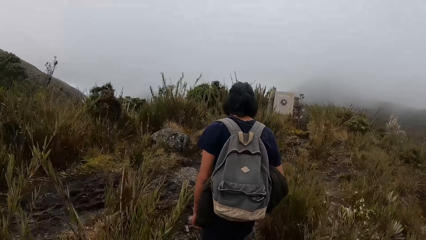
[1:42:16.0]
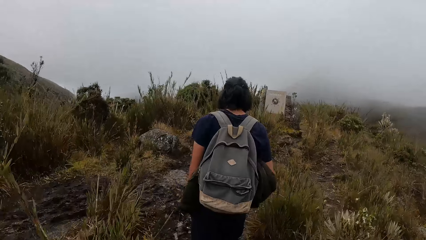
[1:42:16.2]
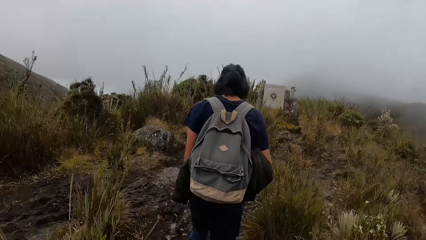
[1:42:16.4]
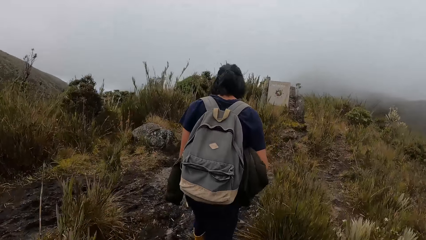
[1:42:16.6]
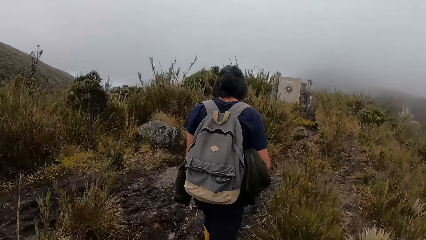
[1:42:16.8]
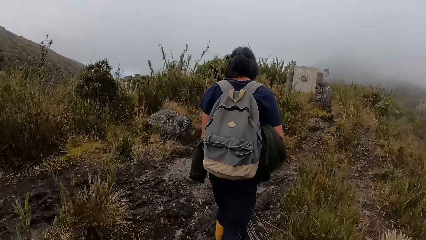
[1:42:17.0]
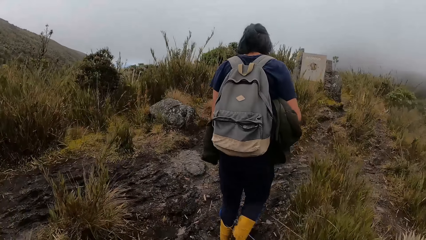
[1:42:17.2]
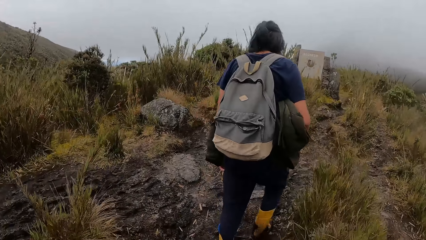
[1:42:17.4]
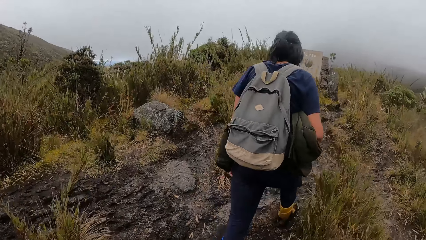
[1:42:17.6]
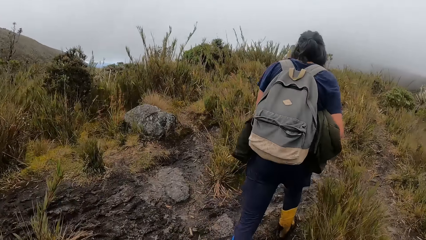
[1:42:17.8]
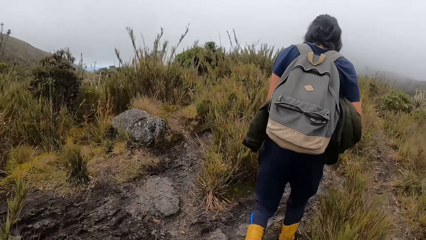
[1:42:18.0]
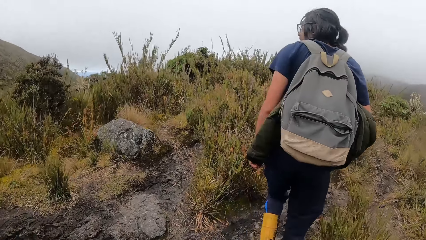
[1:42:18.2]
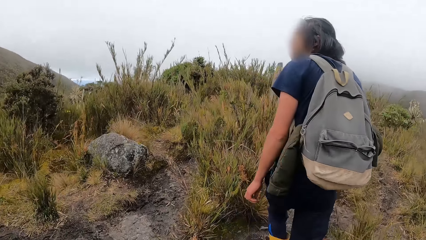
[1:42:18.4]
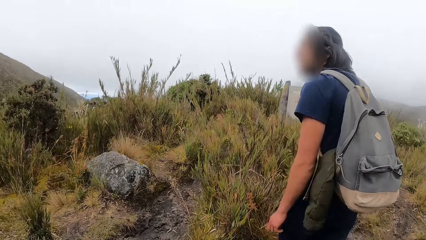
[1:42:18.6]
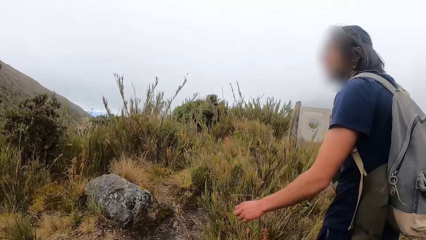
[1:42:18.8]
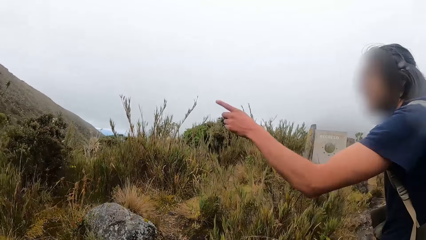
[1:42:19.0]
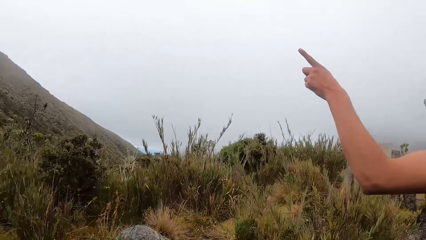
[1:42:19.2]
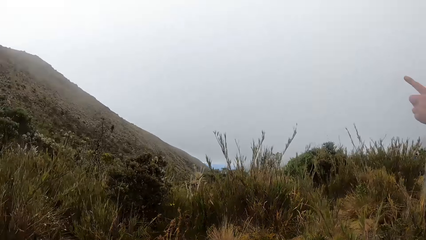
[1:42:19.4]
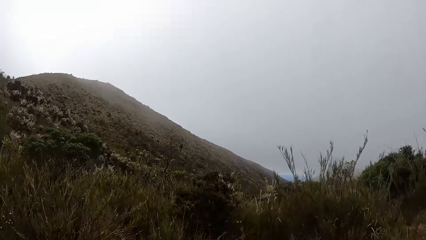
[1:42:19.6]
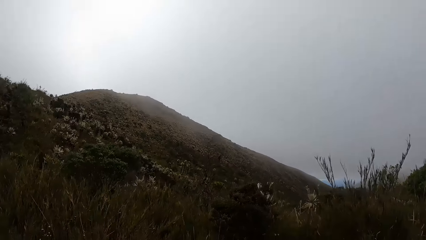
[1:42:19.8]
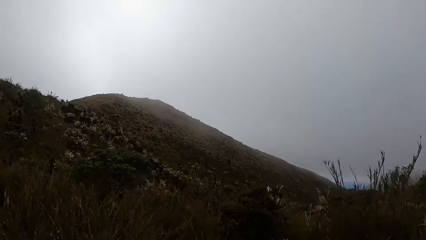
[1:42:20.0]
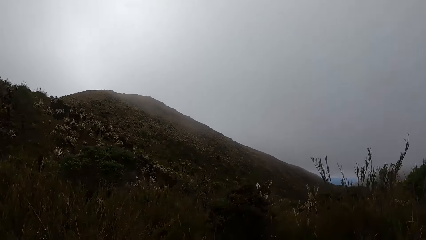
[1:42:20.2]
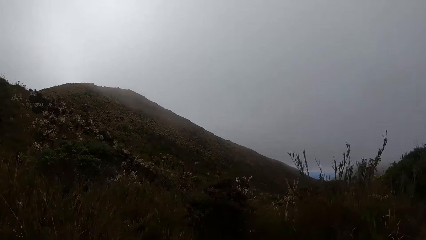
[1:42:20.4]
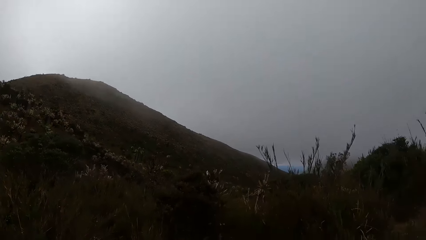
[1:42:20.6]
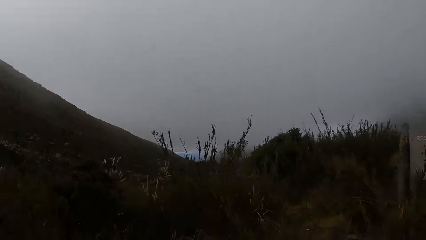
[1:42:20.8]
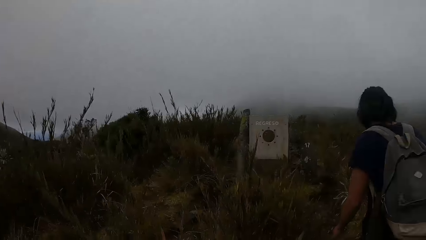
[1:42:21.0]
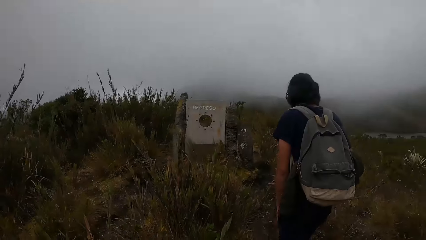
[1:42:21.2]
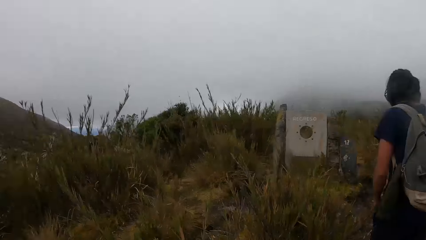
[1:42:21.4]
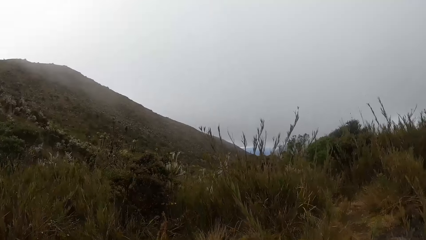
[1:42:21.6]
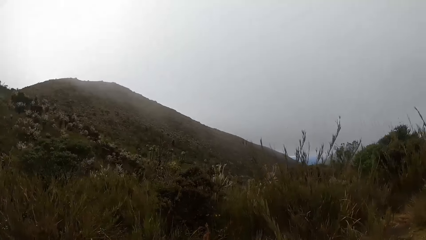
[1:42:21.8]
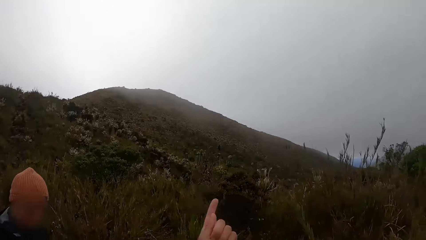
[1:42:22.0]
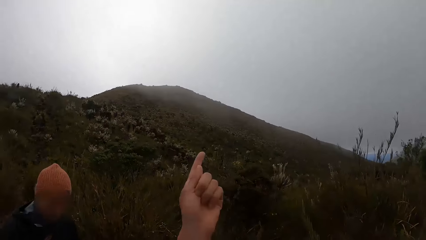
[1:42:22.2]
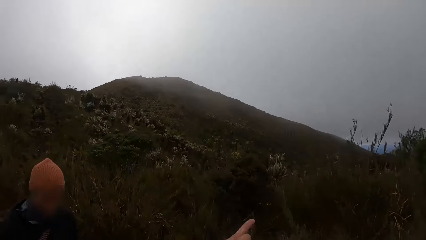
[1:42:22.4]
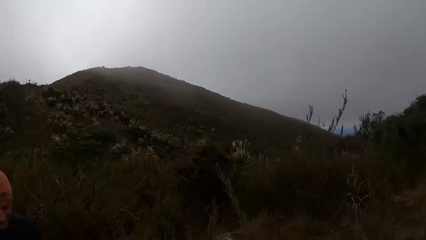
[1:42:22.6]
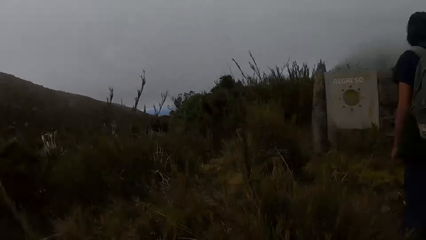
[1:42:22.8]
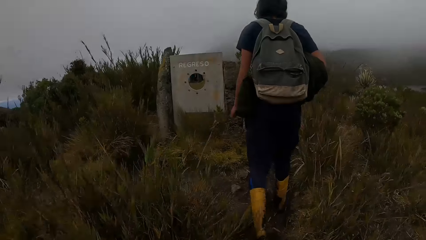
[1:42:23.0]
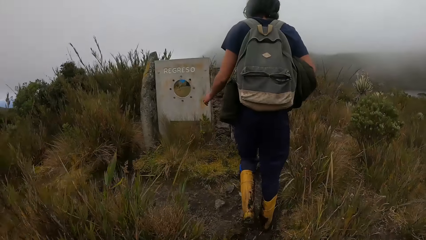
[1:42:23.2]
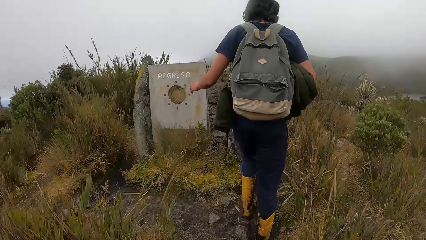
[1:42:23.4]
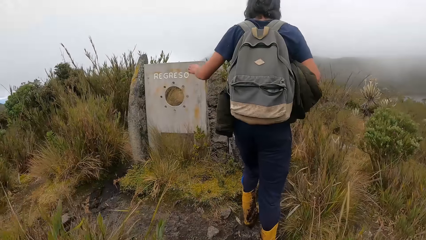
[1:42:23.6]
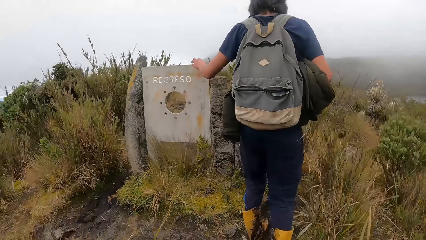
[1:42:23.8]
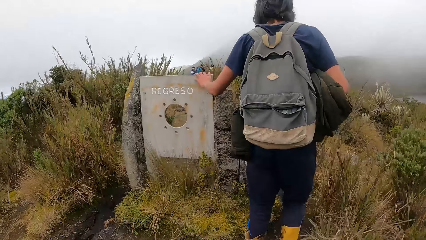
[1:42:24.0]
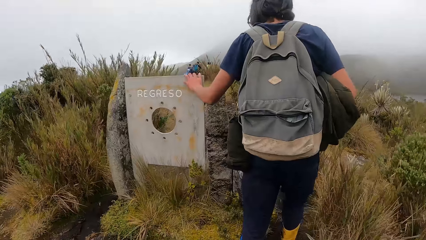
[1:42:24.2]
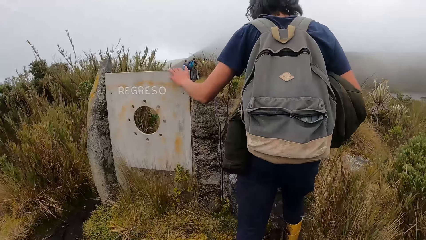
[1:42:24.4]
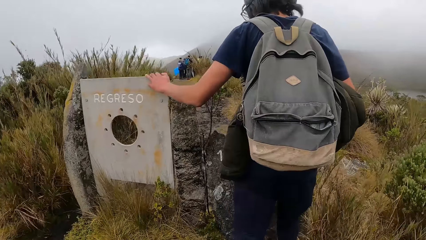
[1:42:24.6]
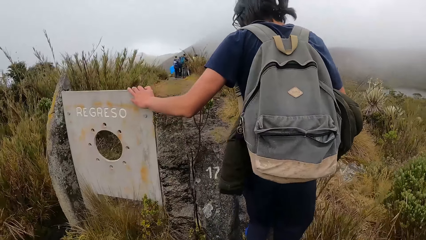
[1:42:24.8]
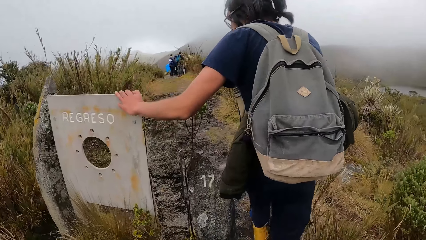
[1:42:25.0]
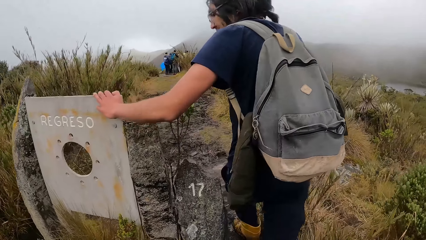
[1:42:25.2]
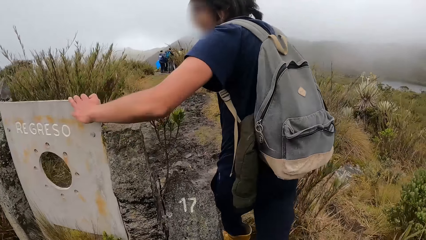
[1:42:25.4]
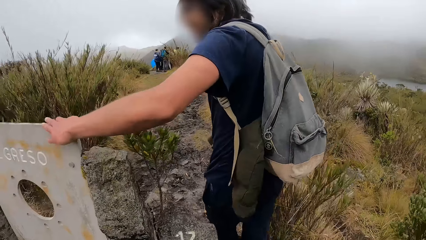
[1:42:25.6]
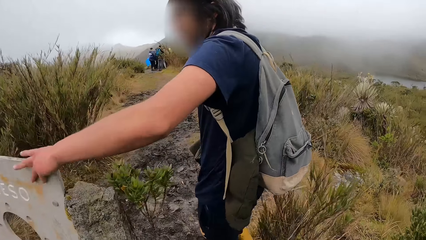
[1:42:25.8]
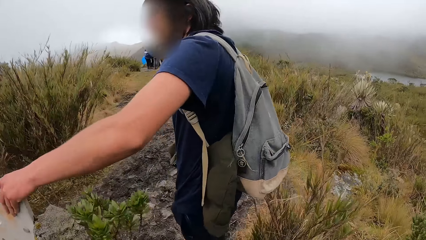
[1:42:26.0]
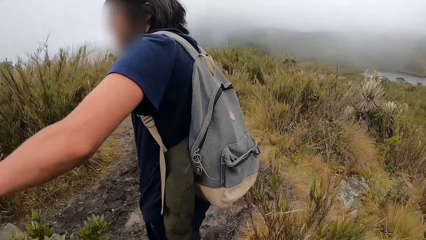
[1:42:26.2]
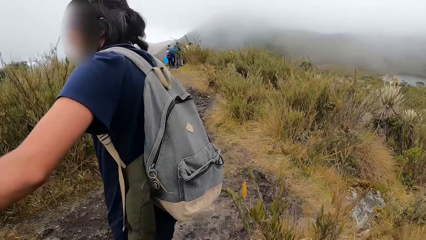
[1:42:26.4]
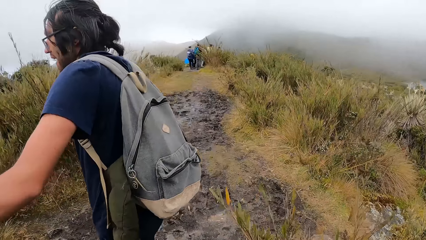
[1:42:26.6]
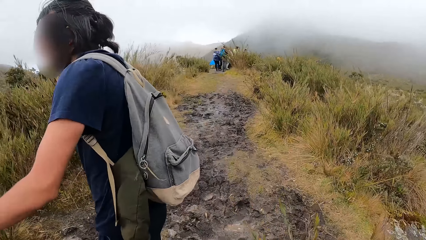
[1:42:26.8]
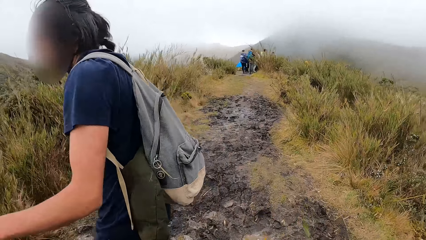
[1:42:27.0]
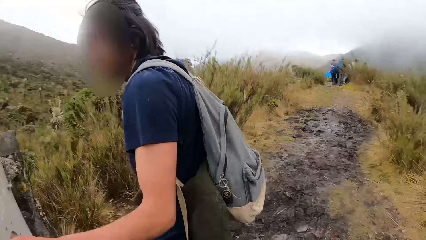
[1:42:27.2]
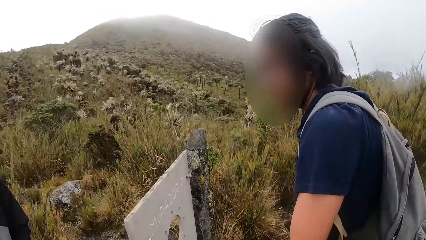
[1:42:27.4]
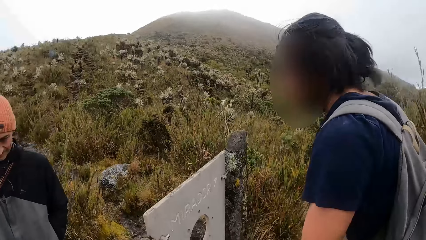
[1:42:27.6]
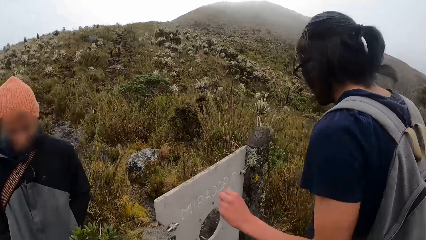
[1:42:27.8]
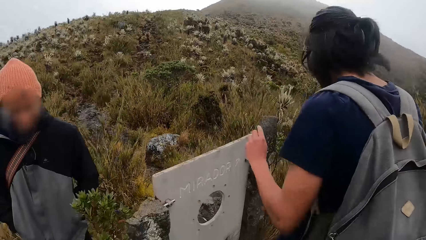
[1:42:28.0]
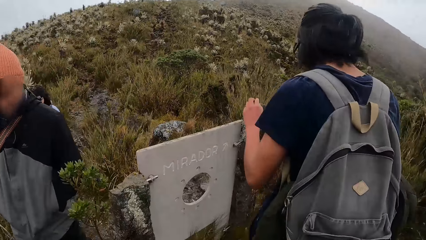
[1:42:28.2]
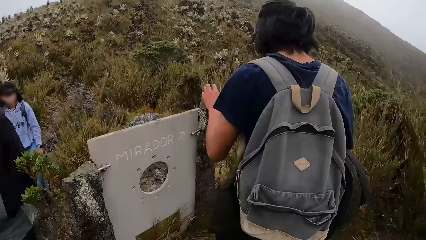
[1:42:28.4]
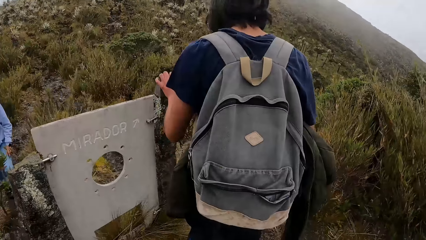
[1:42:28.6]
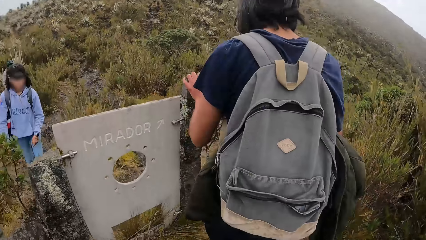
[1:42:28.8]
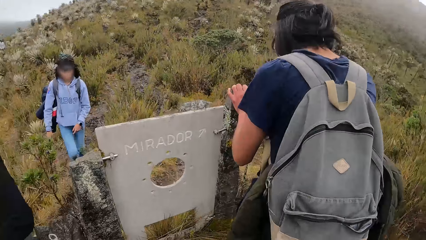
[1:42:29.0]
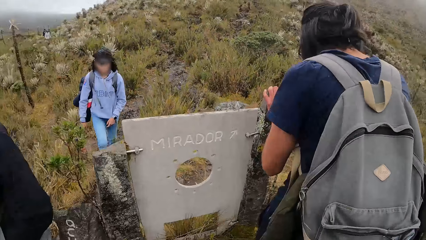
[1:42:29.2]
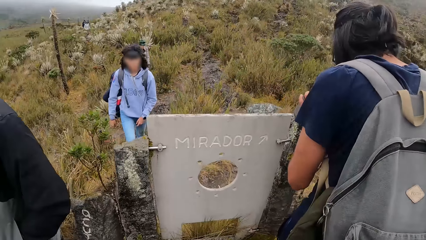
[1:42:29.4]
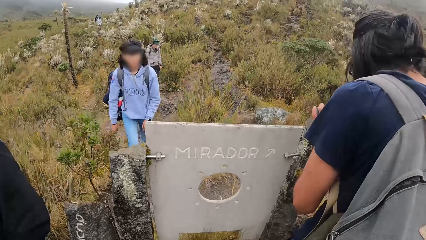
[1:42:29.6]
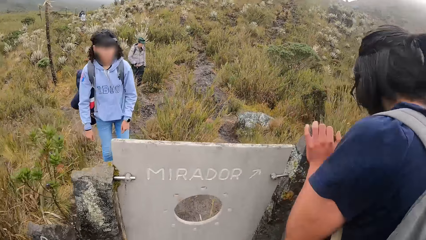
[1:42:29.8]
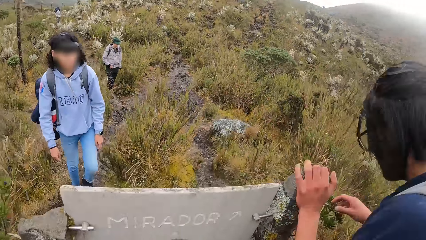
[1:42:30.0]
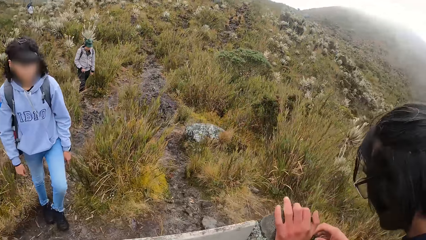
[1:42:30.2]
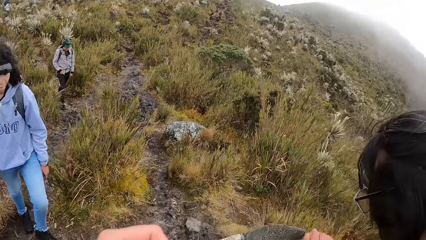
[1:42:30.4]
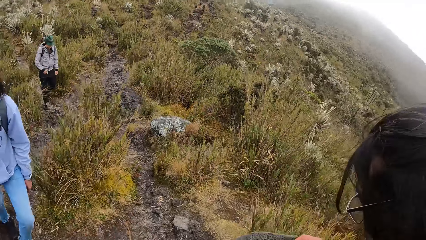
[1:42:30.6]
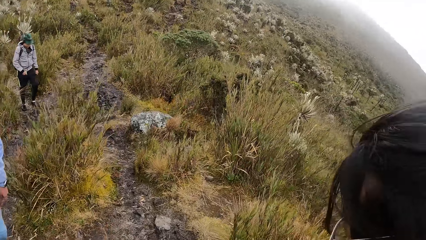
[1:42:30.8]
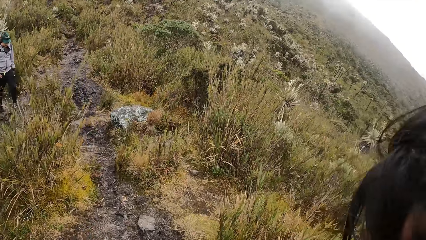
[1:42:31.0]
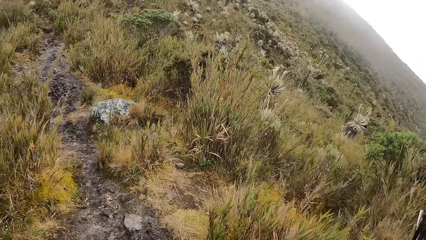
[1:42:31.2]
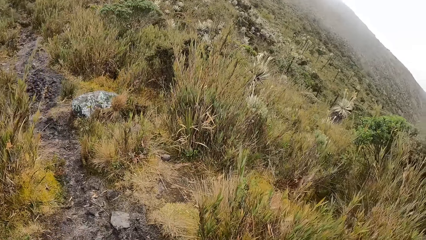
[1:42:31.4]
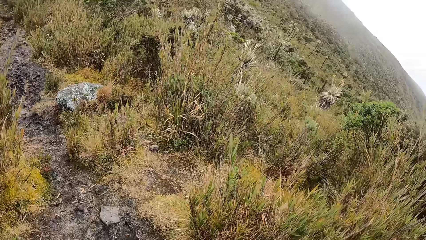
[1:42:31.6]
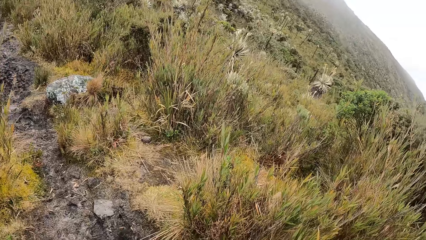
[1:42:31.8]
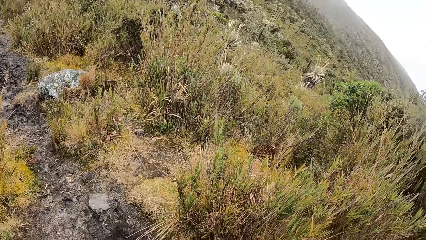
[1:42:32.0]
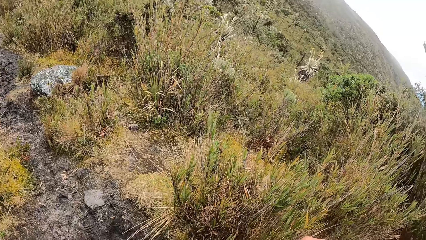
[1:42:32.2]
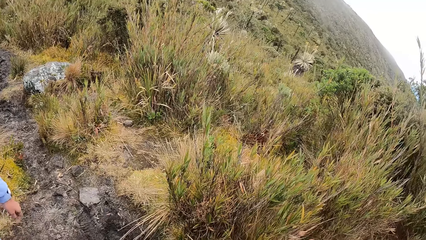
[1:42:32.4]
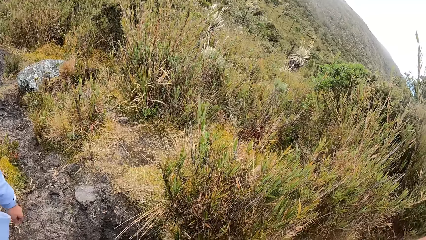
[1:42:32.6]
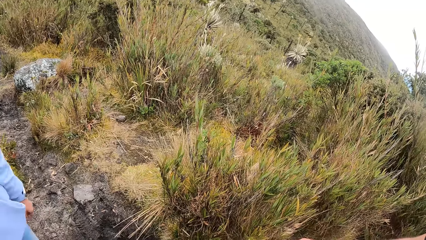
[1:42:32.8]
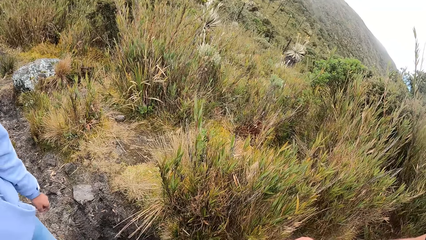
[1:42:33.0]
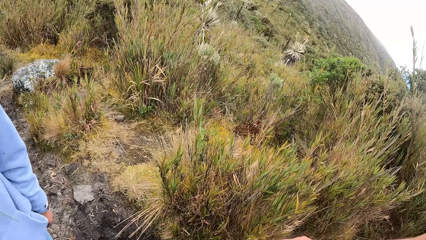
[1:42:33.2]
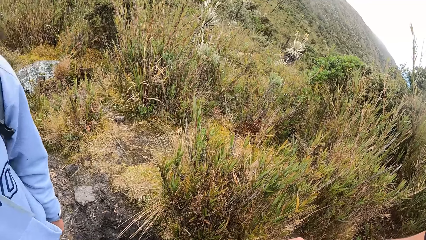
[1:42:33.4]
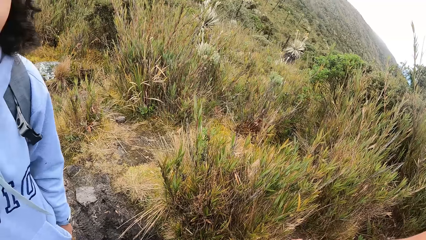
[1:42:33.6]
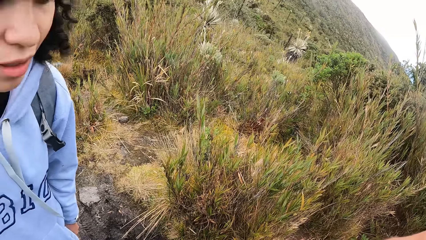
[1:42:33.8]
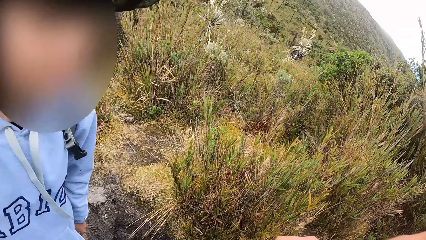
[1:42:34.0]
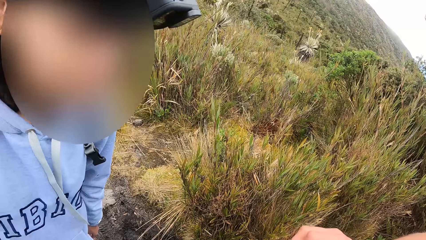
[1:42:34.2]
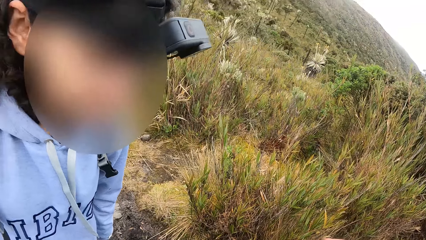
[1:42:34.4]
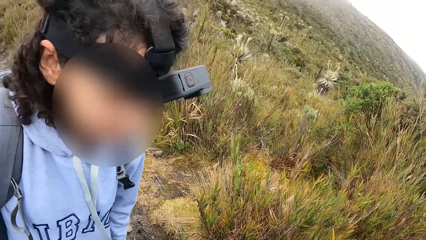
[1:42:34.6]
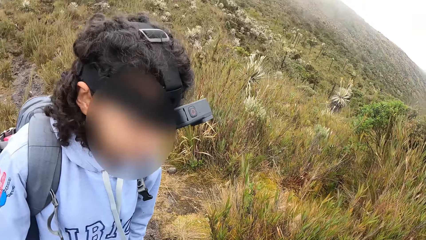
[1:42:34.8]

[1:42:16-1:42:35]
A man holds the concrete. The camera wearer looks around.
